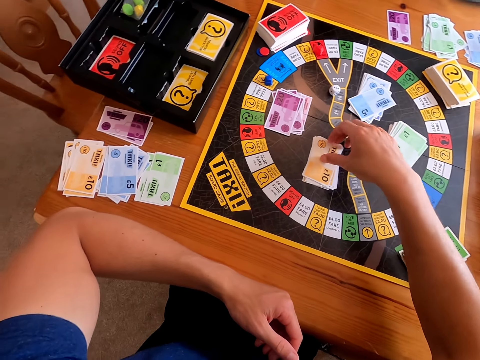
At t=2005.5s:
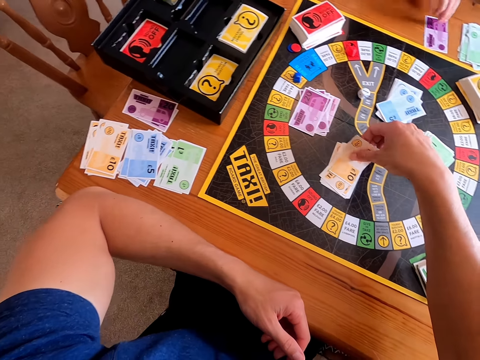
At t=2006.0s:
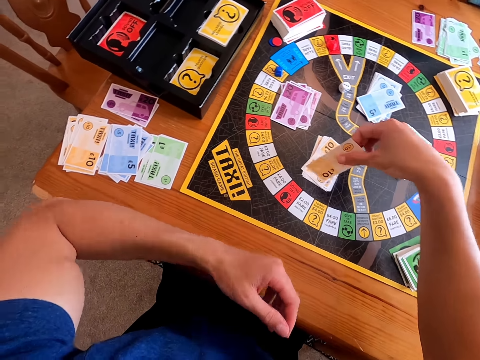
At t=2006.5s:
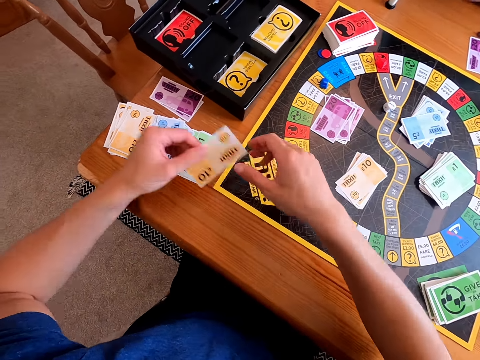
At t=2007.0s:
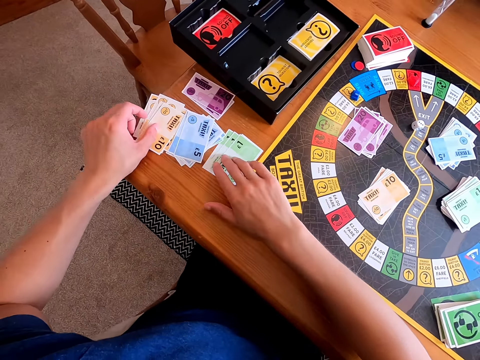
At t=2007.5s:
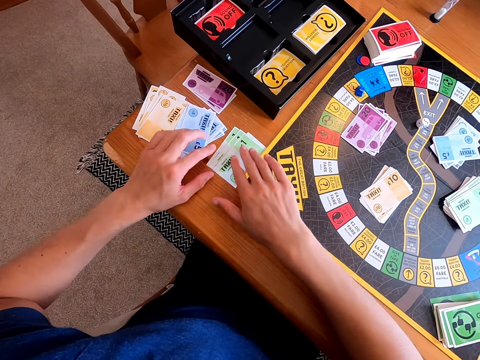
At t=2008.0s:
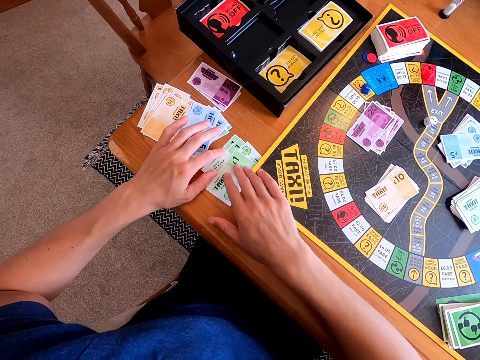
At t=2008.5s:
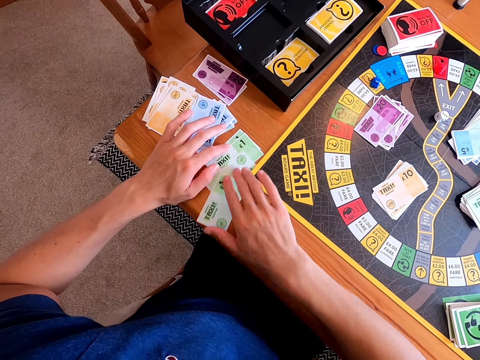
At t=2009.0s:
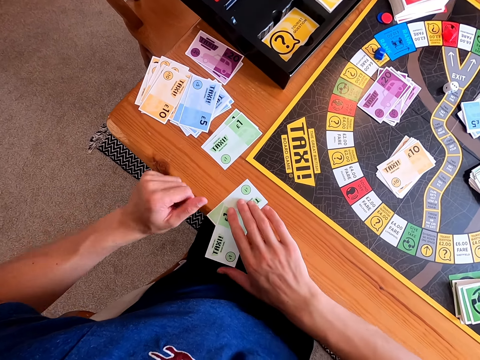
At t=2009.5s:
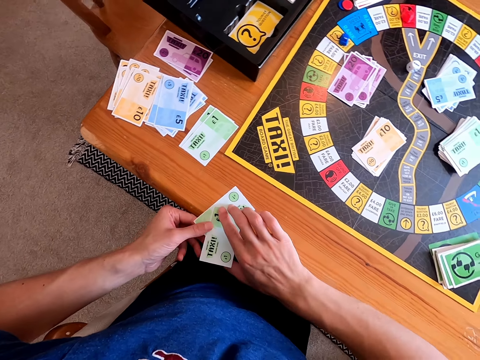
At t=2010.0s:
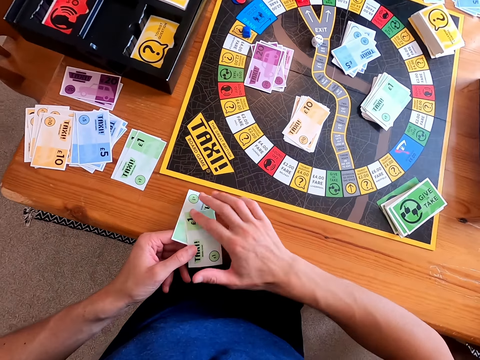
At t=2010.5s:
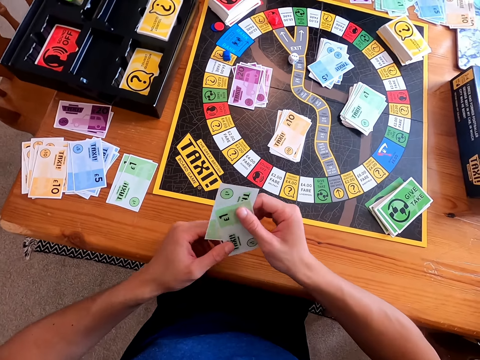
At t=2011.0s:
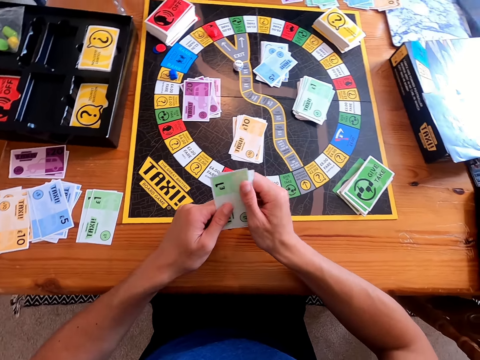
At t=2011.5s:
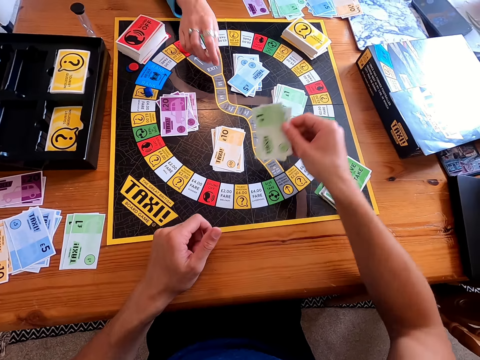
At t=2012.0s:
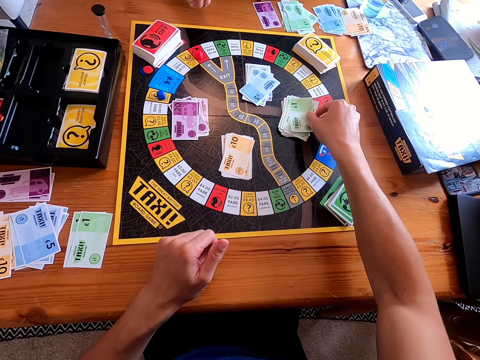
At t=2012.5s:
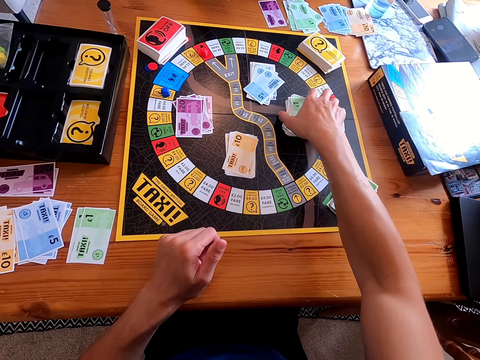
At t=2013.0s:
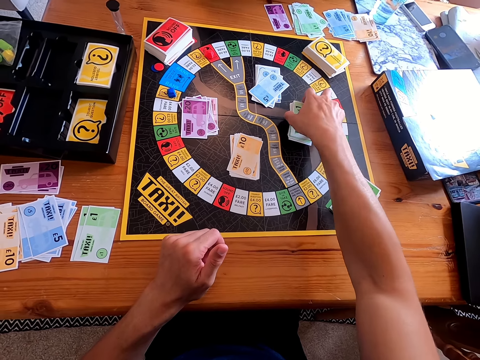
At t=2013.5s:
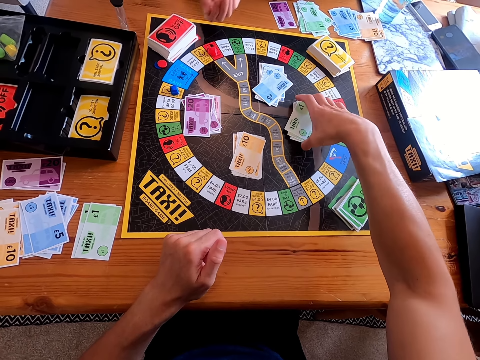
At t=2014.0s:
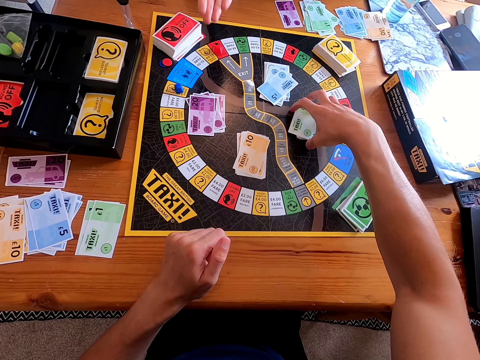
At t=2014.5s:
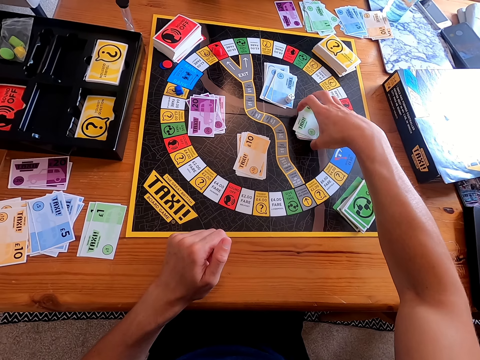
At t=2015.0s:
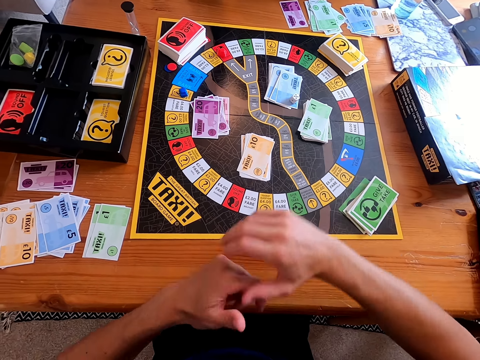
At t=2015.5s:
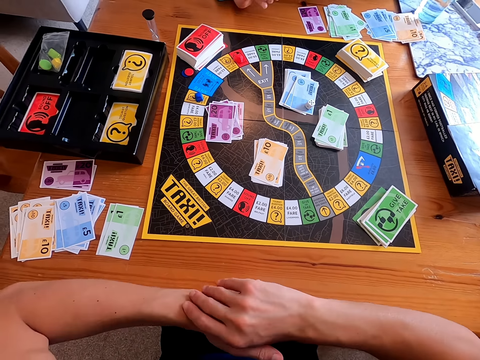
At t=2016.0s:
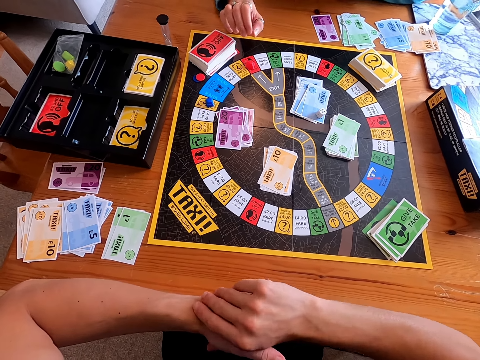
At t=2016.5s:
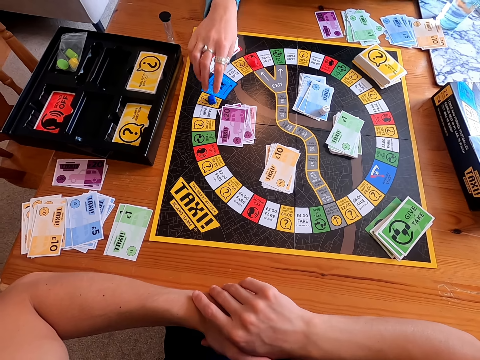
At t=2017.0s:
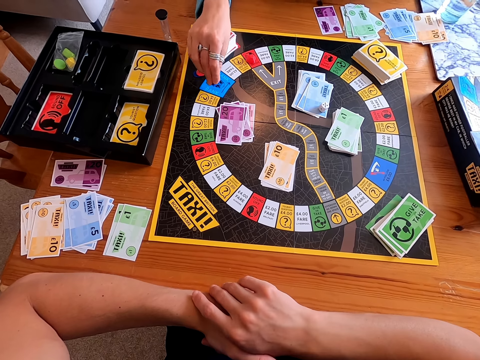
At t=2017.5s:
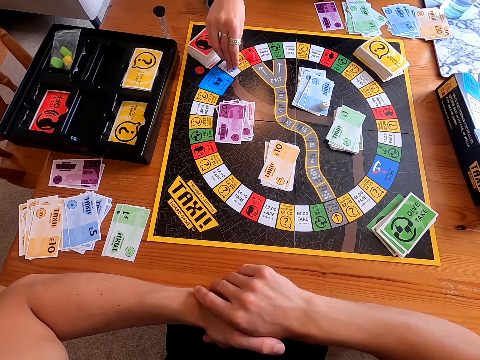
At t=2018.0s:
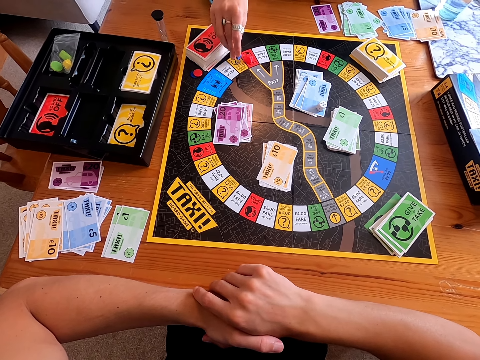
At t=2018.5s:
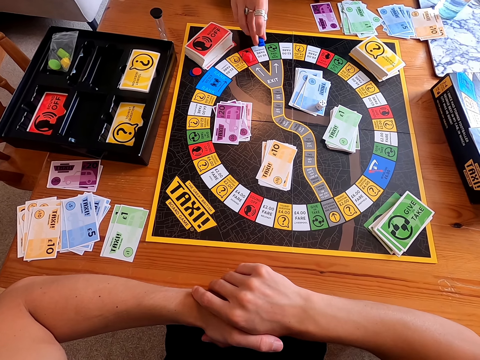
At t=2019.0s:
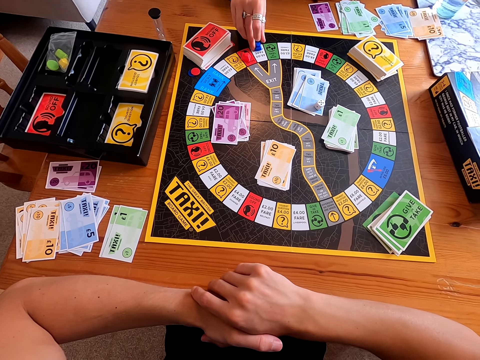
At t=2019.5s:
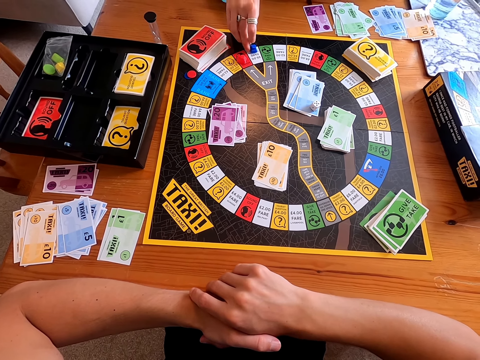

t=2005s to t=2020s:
The camera wearer picks a card. They join the card with other cards. They place the card on the table. They pick cards from the table. A woman picks a dice from the board. The camera wearer puts the cards on the casino board. The woman rolls the dice on her hand. The camera wearer holds the cards together. The woman throws the dice on the board. She moves the piece forward on the board.

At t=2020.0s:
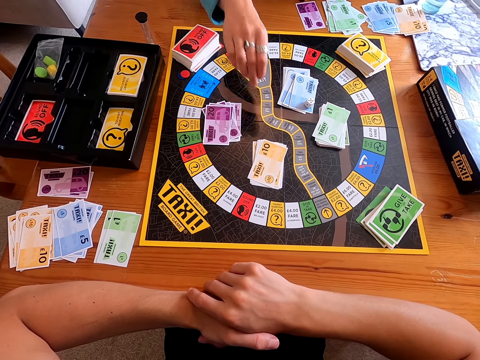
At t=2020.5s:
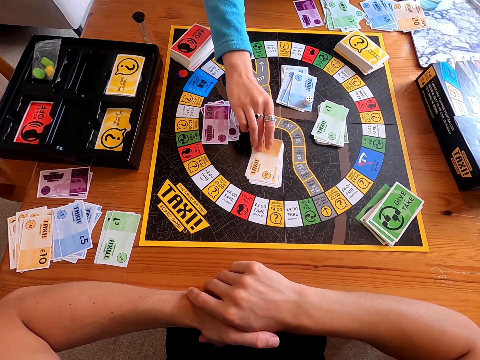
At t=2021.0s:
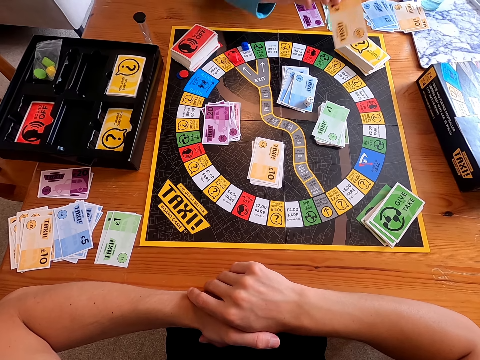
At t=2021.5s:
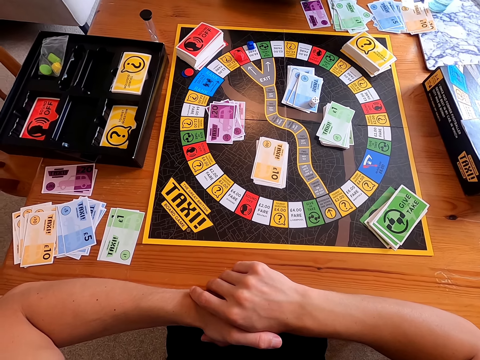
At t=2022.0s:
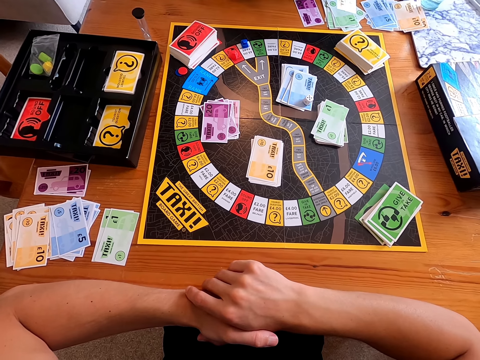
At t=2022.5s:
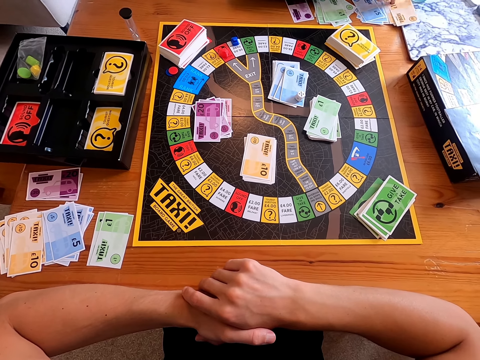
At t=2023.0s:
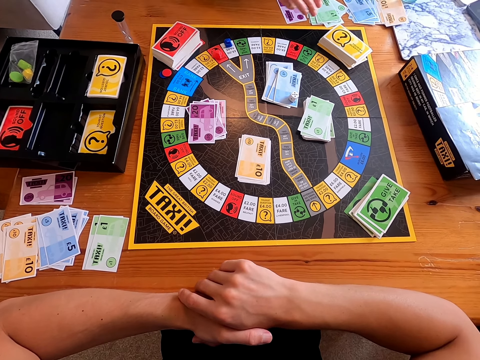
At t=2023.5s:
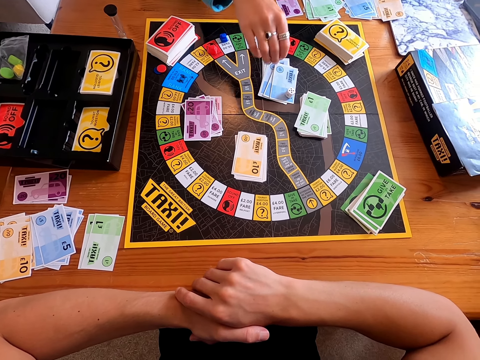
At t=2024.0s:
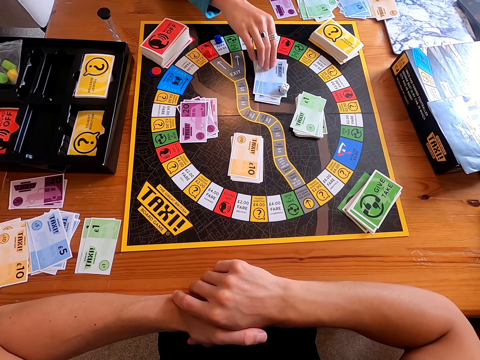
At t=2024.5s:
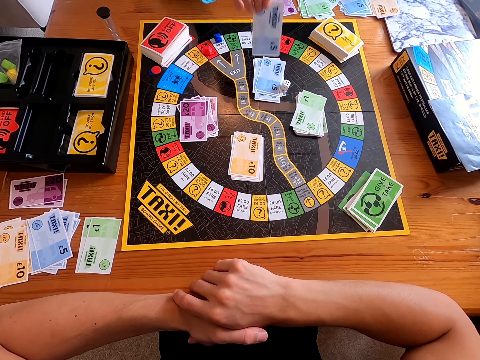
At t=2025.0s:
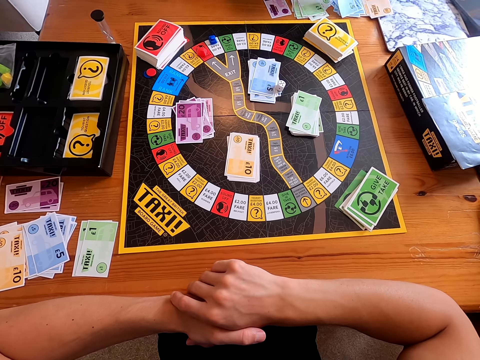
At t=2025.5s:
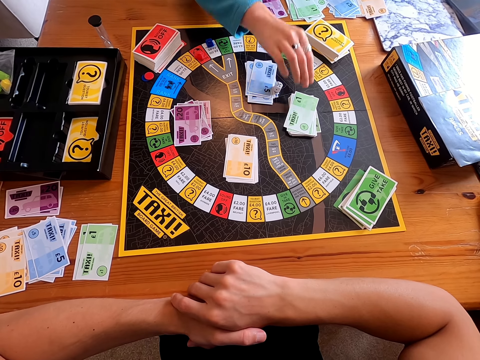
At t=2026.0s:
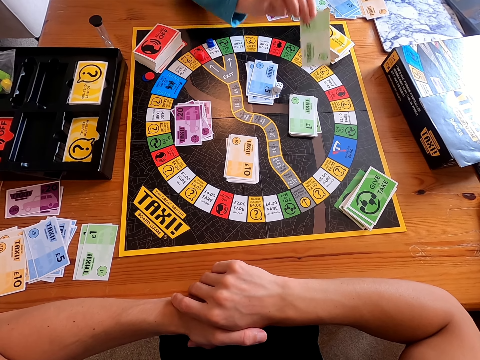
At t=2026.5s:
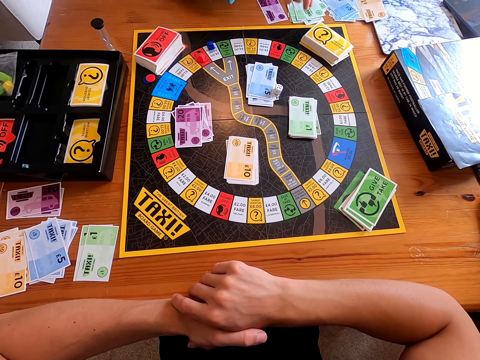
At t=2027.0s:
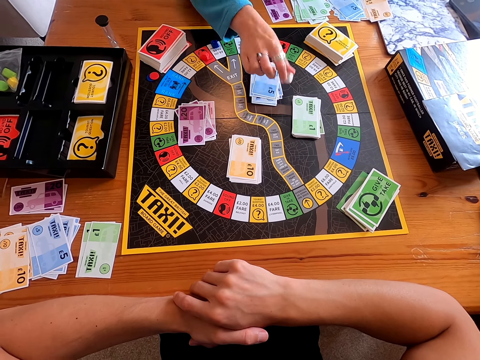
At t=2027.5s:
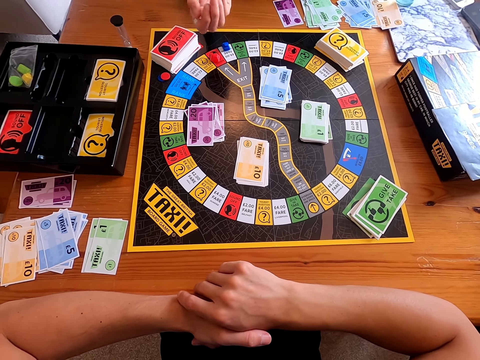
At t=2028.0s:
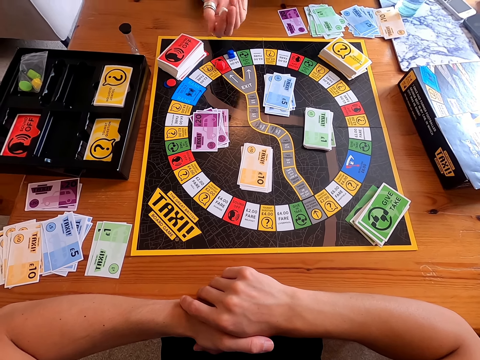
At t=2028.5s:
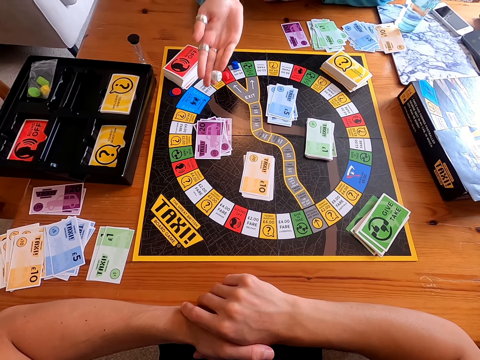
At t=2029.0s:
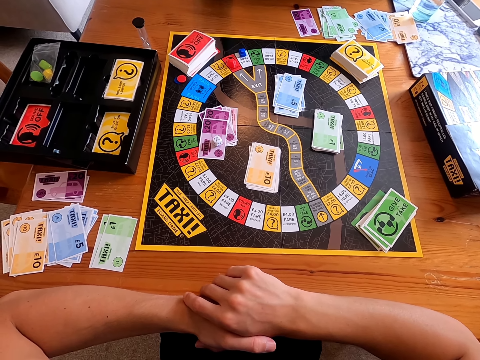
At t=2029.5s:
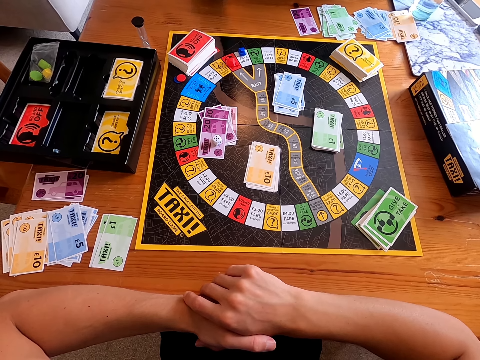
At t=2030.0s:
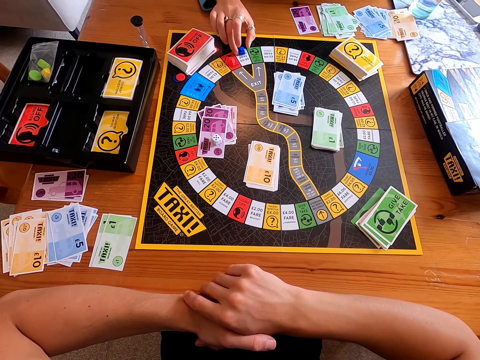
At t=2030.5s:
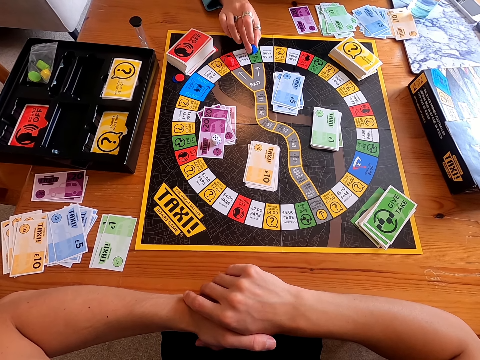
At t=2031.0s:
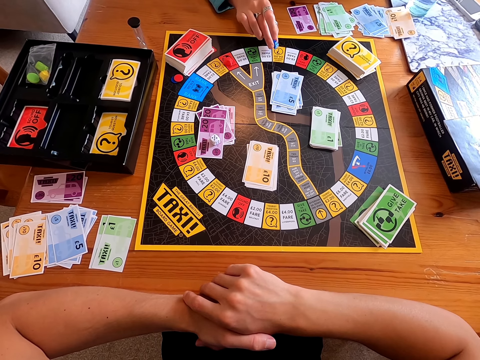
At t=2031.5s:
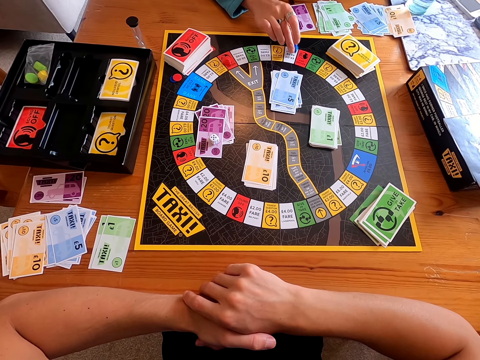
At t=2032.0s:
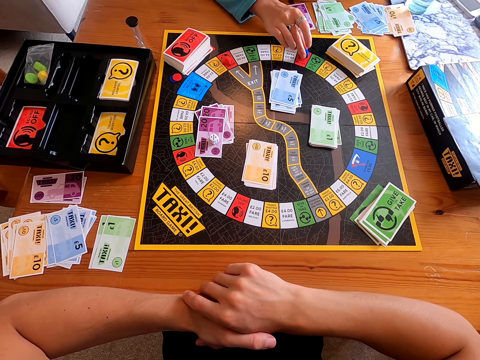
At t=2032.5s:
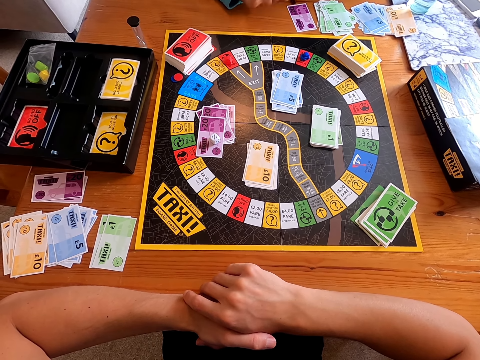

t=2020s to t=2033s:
A woman picks a card from the board. She places the card on the table. She picks a card from the board. She places the card on the table. She picks a card from the board. She places the card on the table. She picks a dice from the board. She rolls the dice on her hand. She throws the dice on the board. She moves the piece forward on the board.
